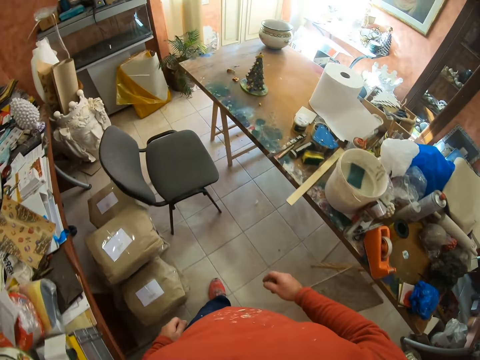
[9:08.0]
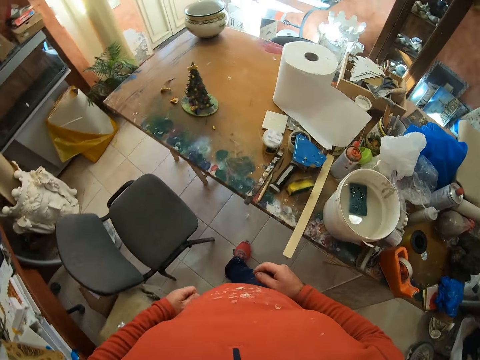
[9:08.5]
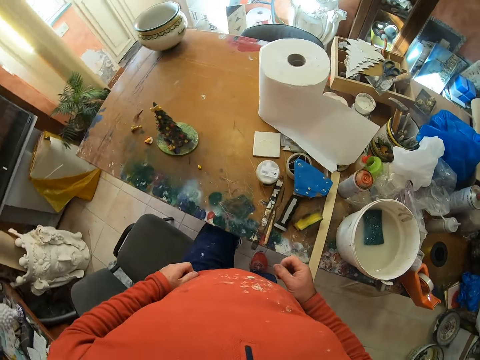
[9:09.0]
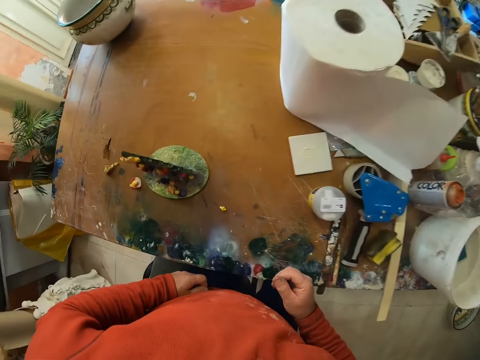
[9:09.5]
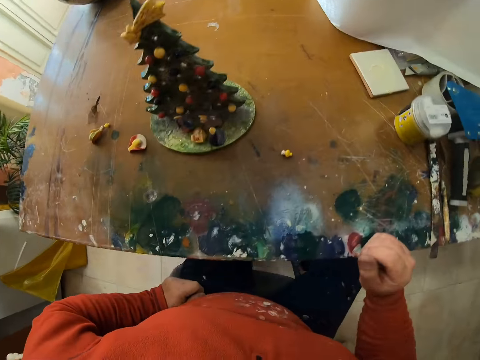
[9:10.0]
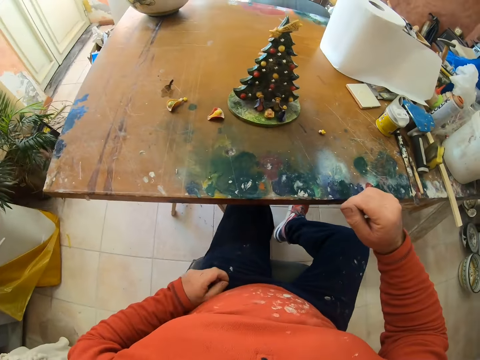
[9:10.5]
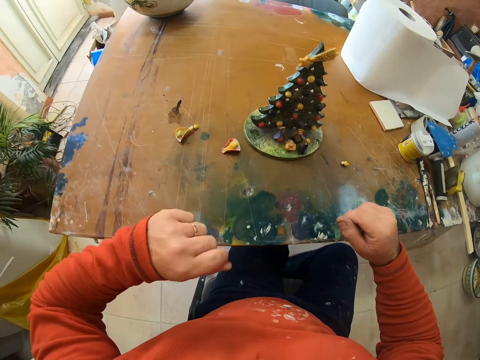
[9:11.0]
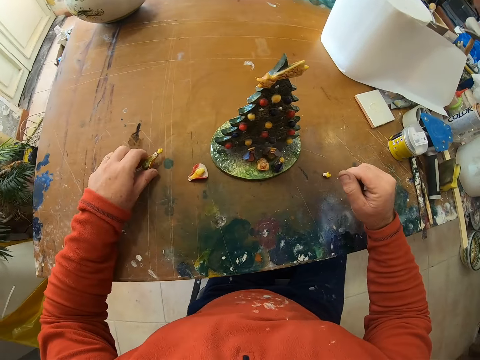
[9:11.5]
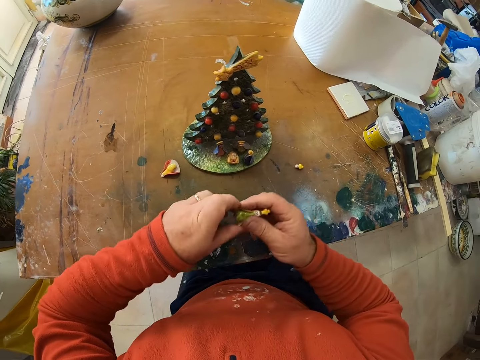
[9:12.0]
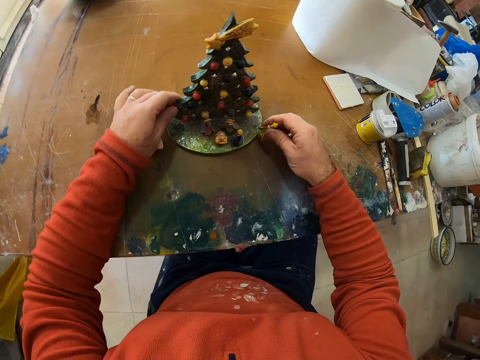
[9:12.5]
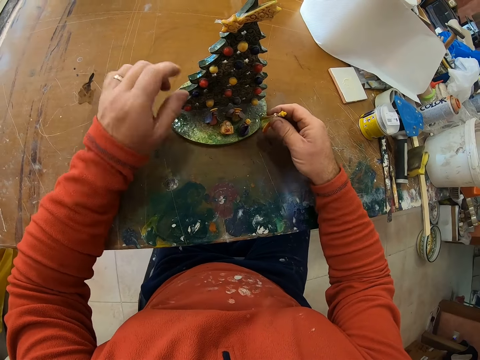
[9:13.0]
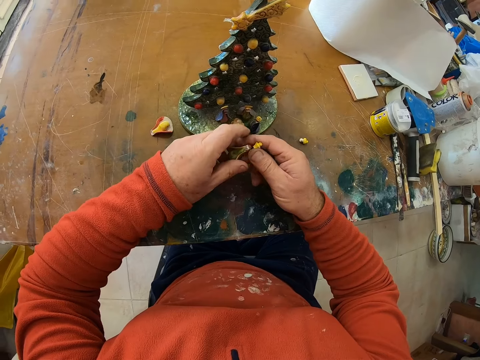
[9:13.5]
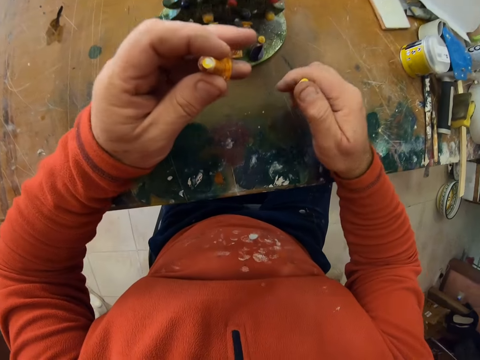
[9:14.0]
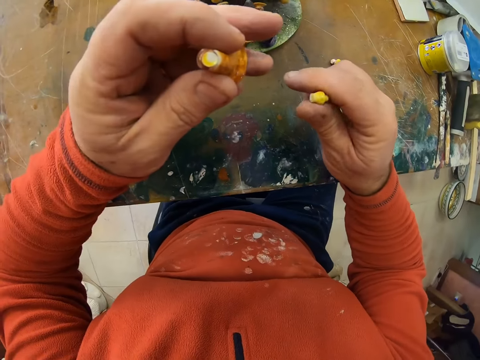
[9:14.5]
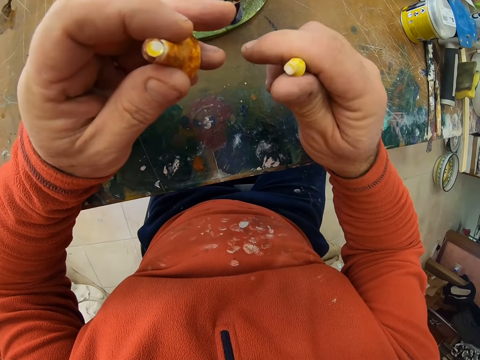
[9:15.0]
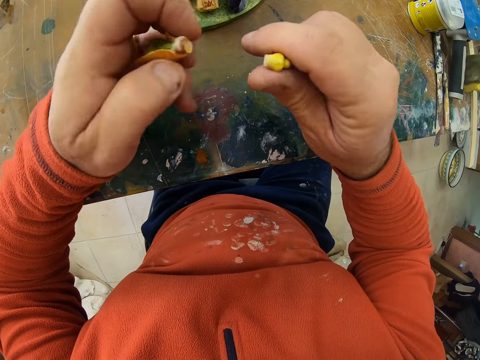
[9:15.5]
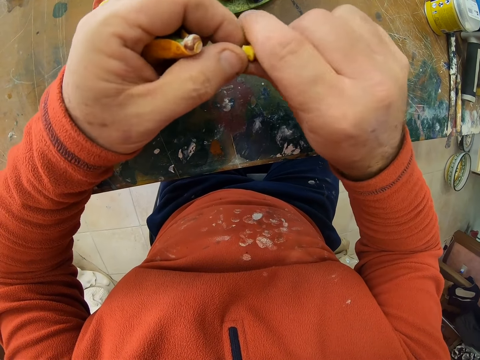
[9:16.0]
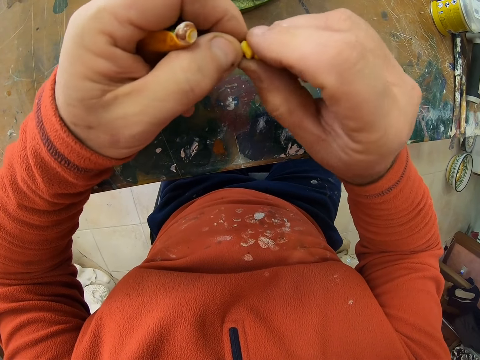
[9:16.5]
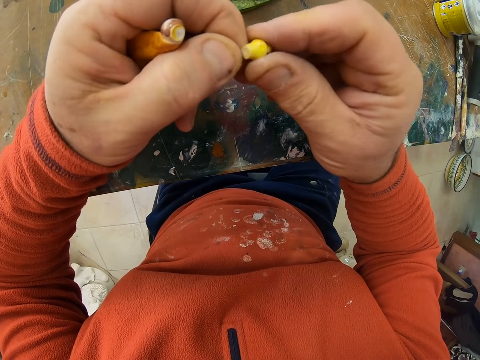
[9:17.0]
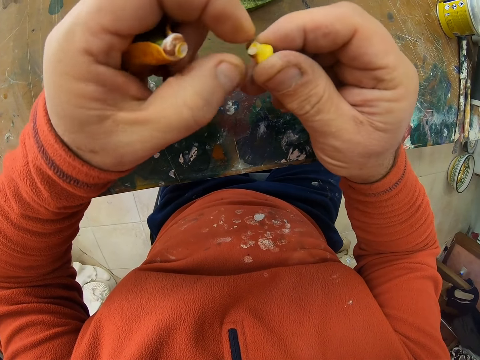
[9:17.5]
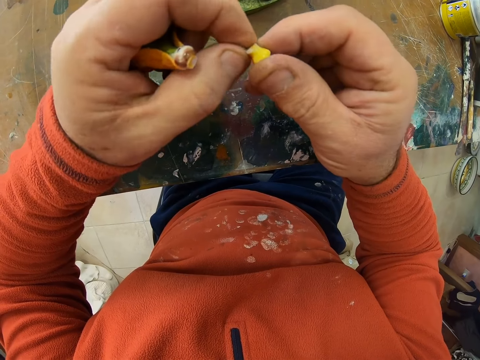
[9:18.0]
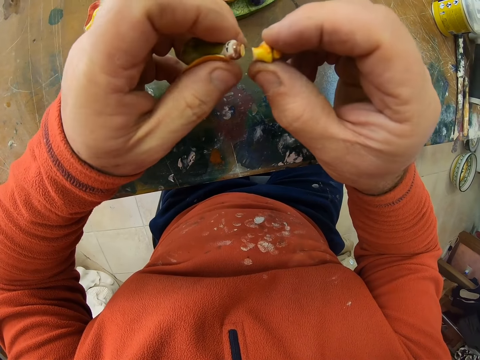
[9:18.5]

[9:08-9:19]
The camera wearer moves towards the table. They sit on the chair. They lift something from the table. They hold pieces of the art. They look at the art piece.

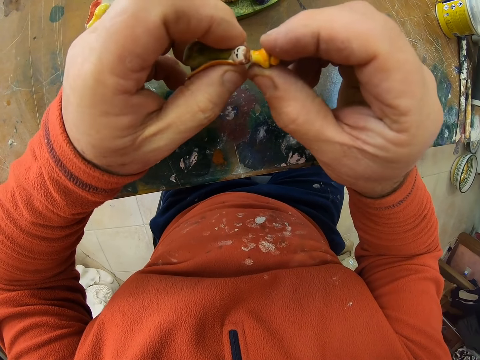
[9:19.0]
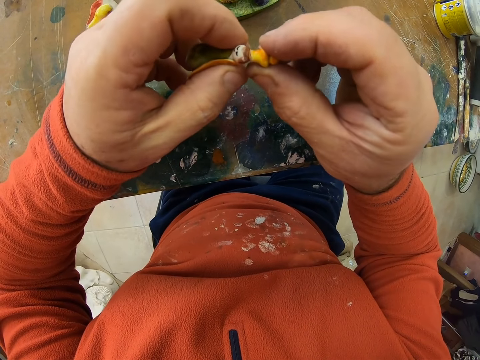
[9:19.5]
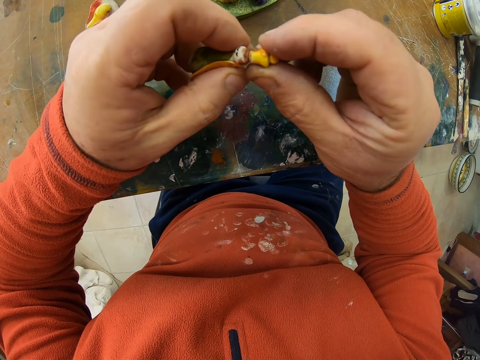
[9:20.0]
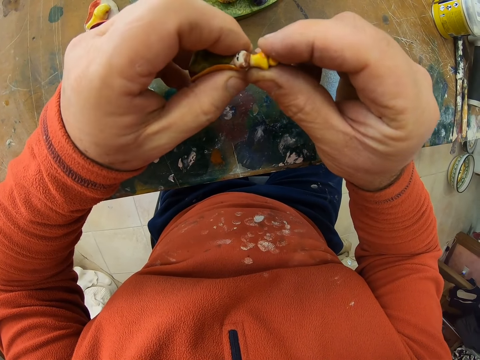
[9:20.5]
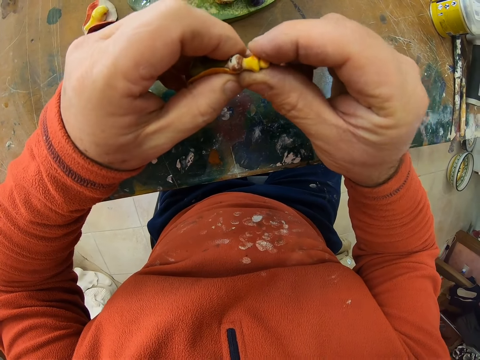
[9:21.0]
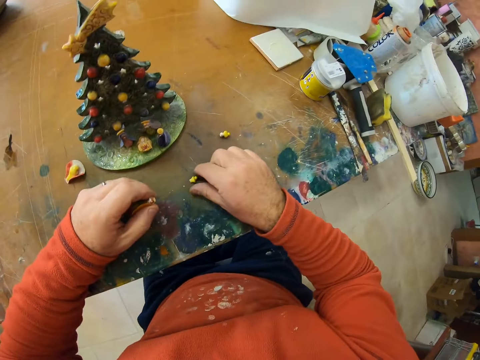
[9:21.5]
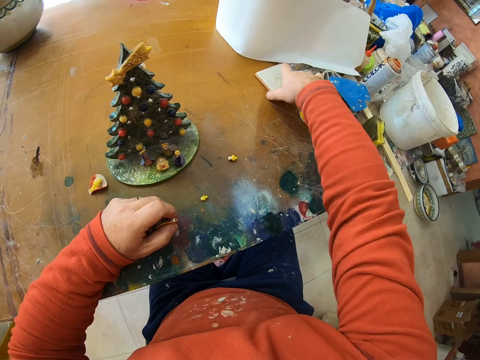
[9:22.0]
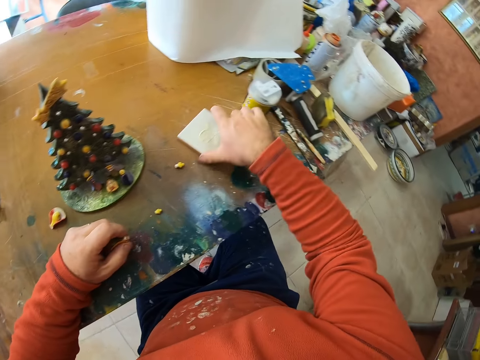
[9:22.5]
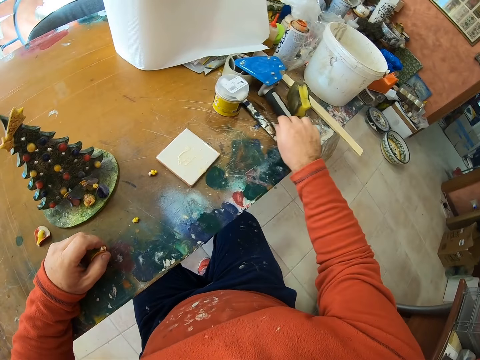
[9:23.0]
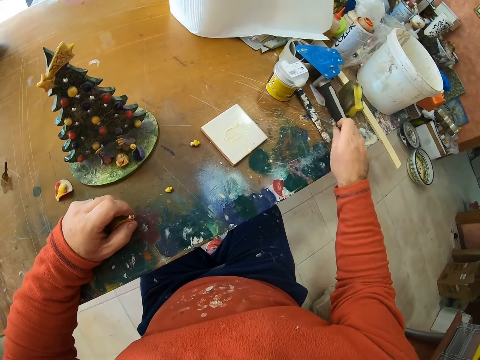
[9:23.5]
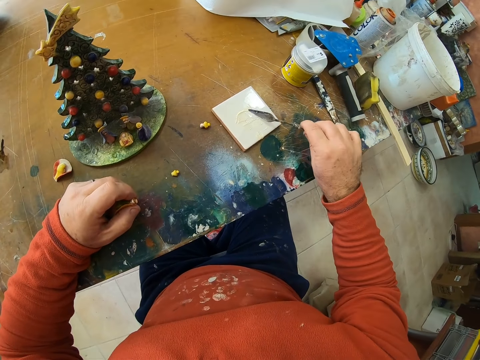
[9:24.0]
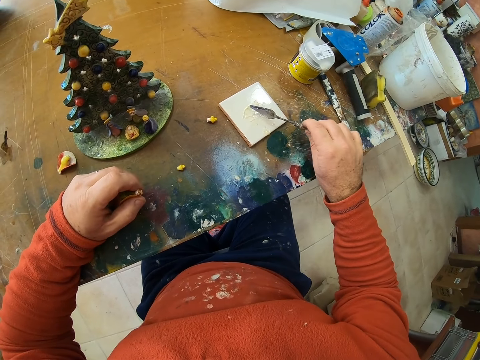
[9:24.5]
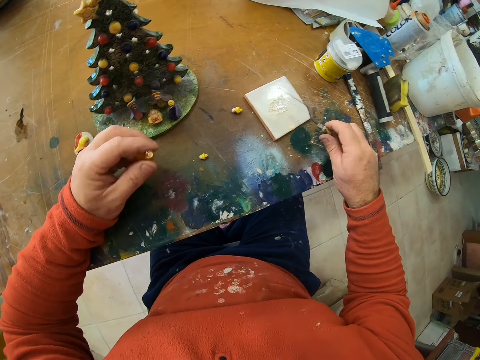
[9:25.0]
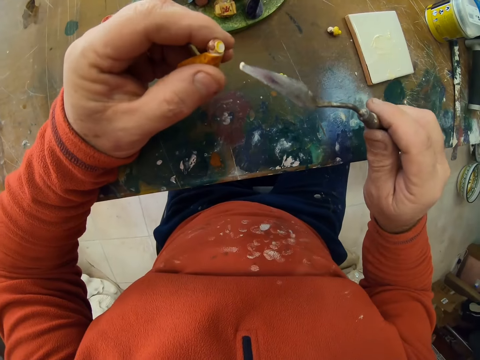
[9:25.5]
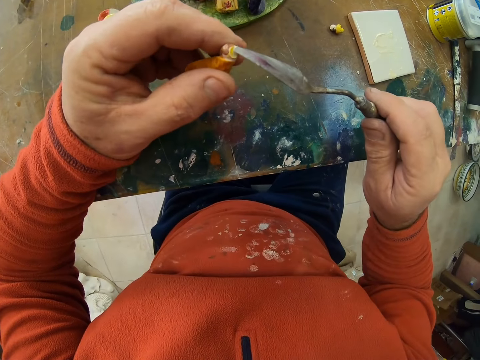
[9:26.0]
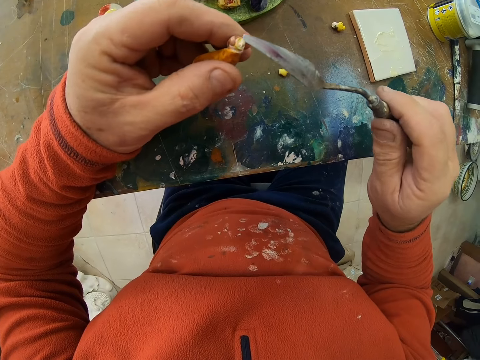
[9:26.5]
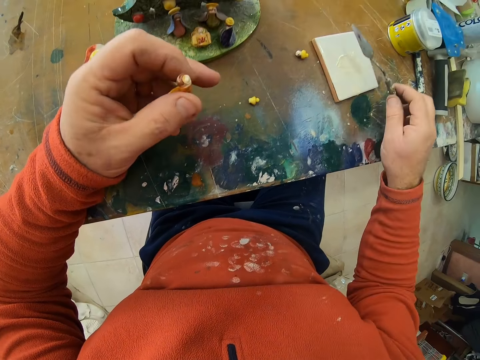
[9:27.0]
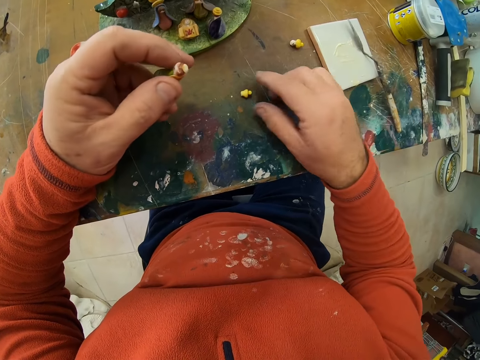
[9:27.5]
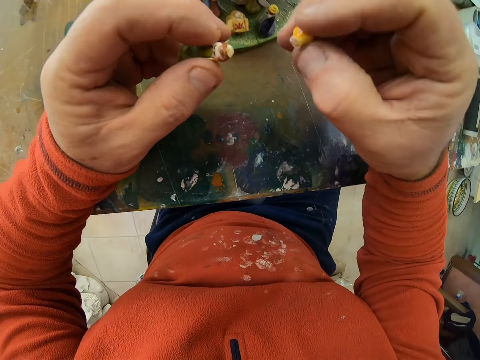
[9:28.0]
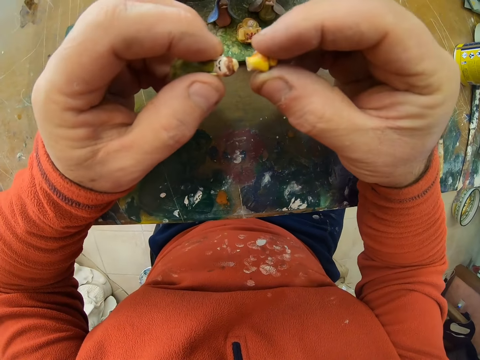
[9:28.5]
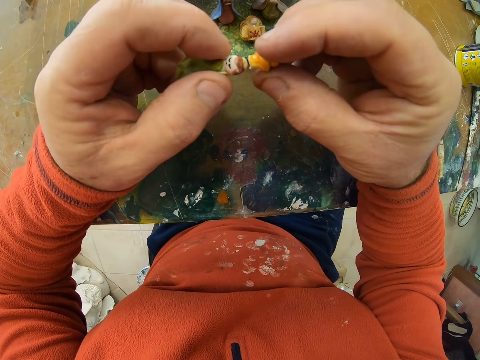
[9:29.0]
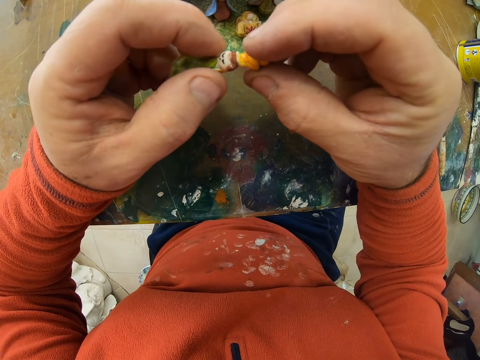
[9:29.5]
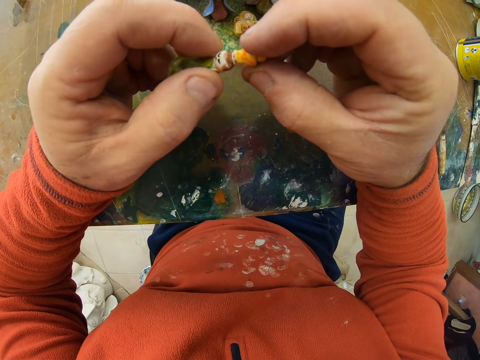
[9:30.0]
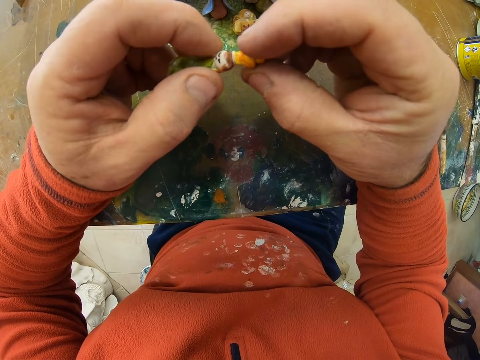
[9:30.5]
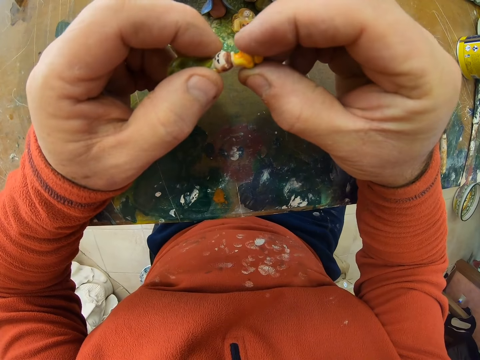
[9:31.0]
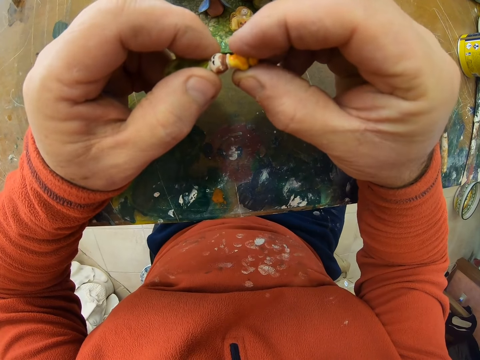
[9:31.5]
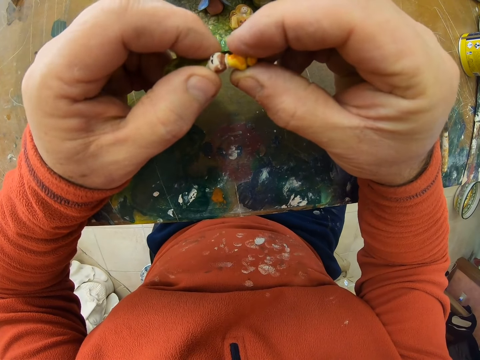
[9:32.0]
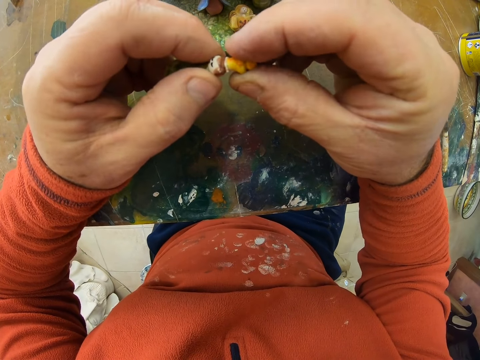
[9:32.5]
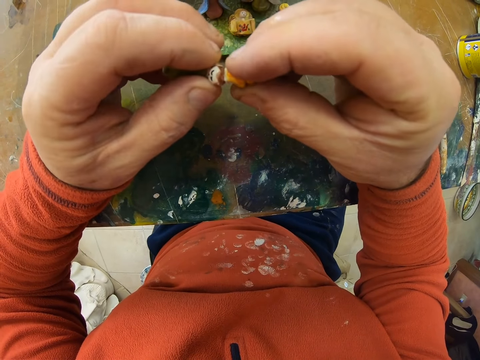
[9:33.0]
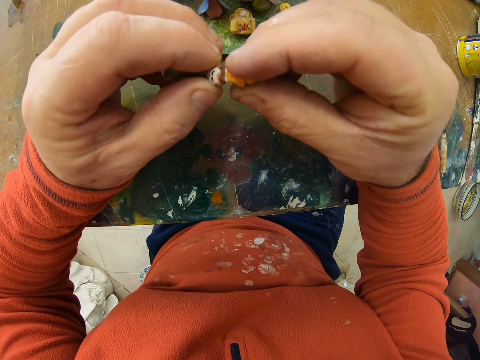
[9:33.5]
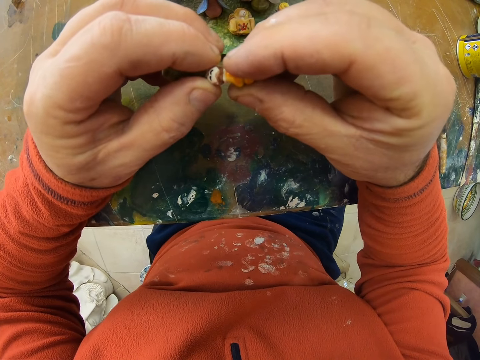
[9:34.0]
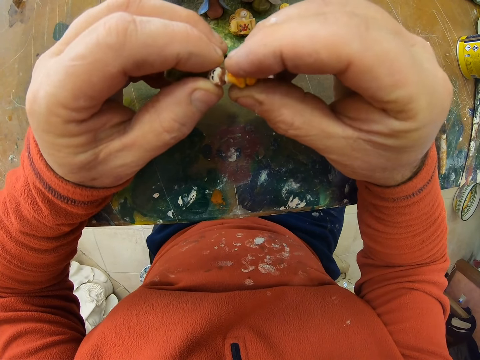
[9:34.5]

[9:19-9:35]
The camera wearer joins the two parts of the flower decor. They put the flower decor on the table. They pick up the tile from the table. They pick up a scooper or trowel from the table. They scoop porcelain ceramic glue from the tile. They put the trowel on a piece of art. They apply the porcelain ceramic glue to the flower decor. They place the scooper on the table. They take the piece of art. They fix the two flower decor.
